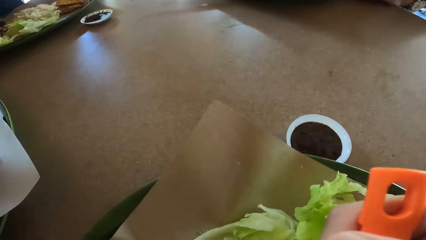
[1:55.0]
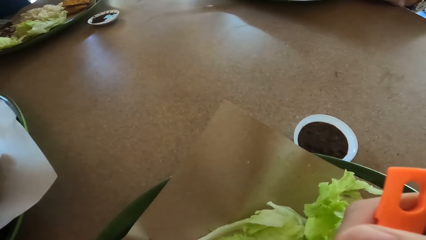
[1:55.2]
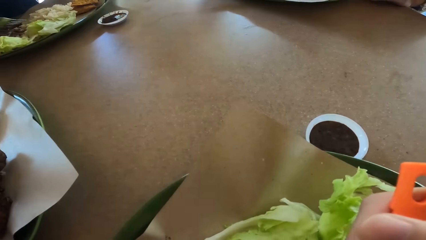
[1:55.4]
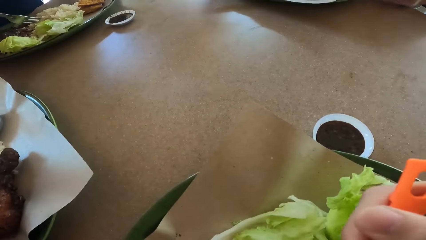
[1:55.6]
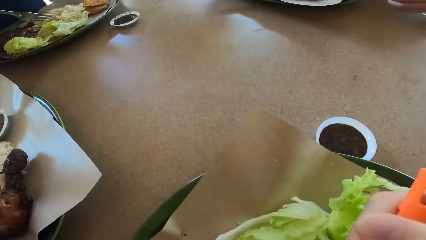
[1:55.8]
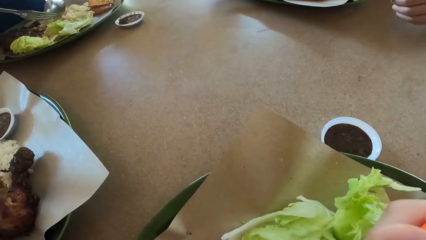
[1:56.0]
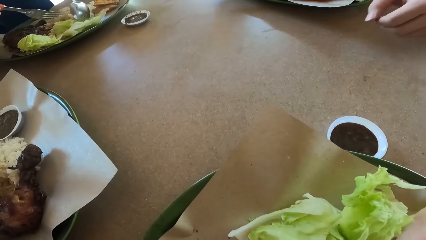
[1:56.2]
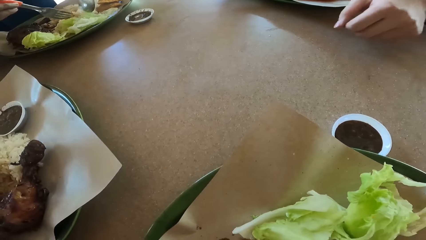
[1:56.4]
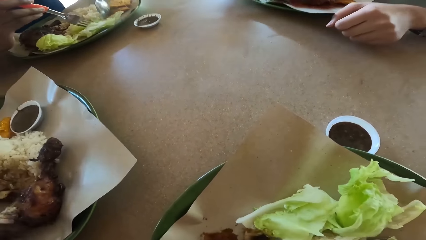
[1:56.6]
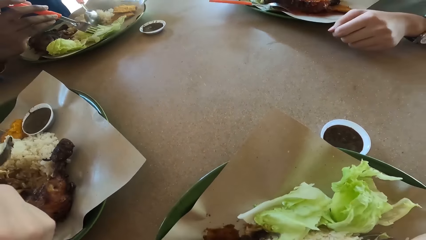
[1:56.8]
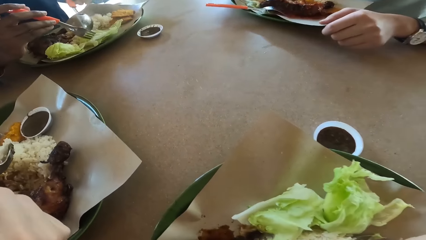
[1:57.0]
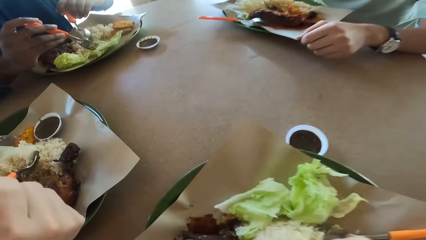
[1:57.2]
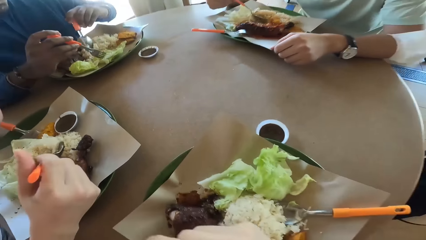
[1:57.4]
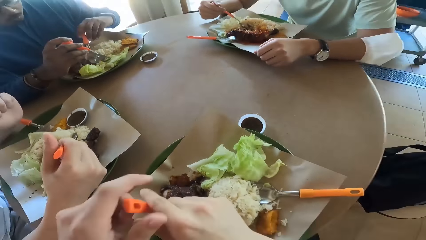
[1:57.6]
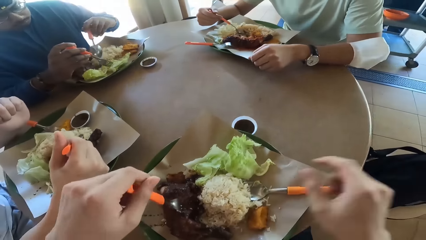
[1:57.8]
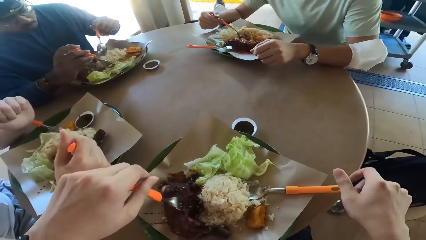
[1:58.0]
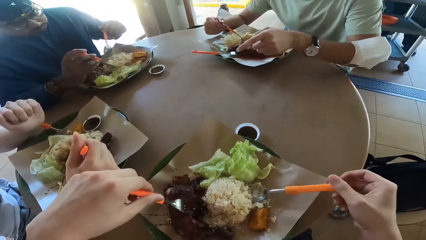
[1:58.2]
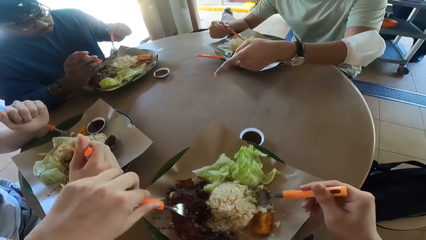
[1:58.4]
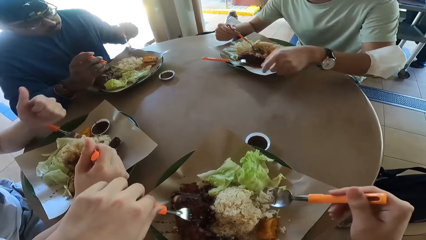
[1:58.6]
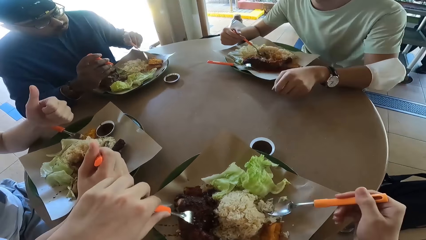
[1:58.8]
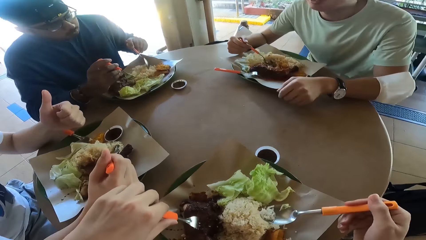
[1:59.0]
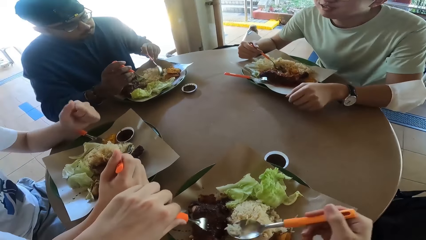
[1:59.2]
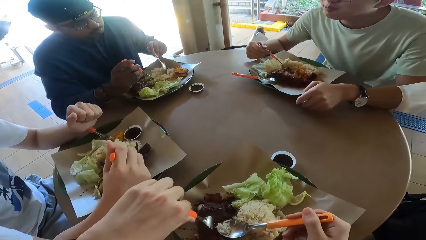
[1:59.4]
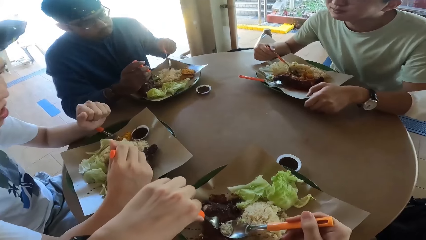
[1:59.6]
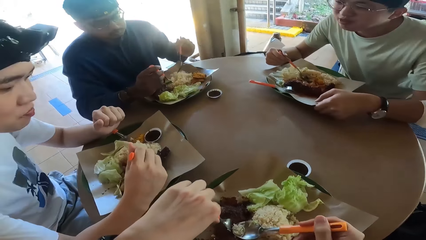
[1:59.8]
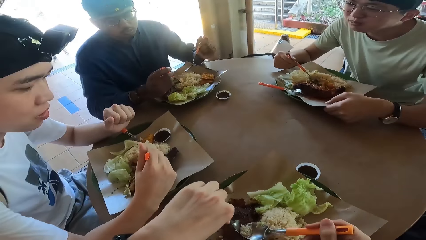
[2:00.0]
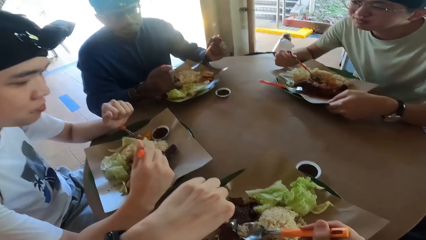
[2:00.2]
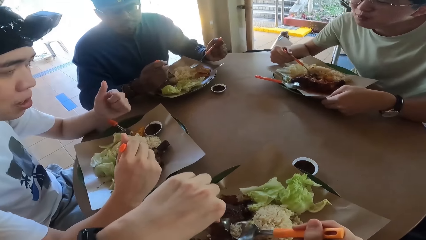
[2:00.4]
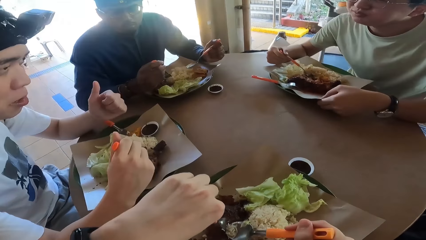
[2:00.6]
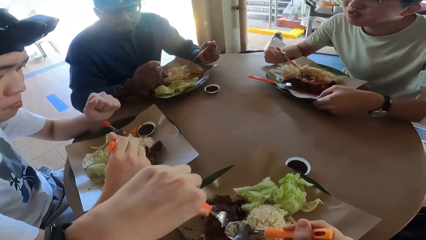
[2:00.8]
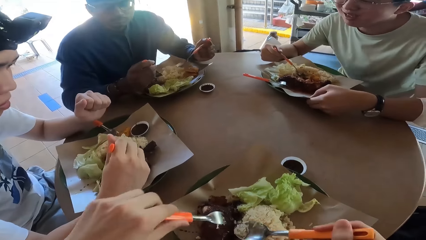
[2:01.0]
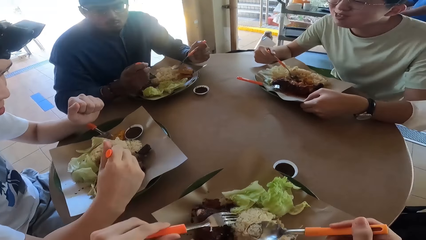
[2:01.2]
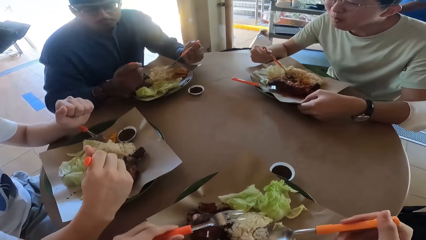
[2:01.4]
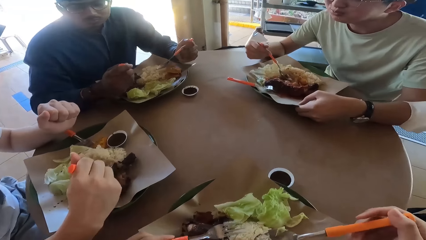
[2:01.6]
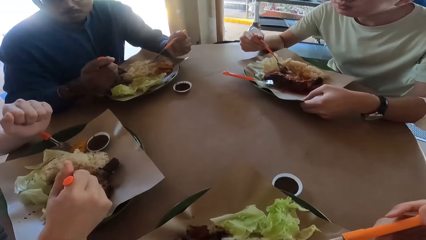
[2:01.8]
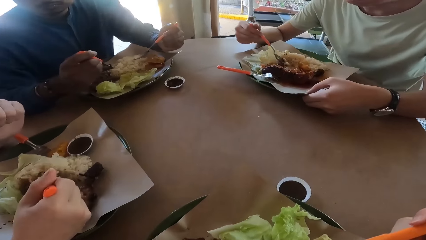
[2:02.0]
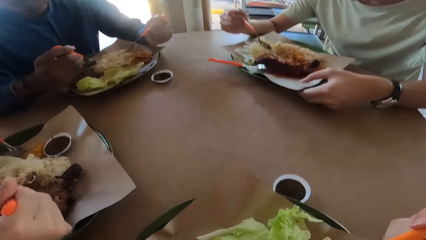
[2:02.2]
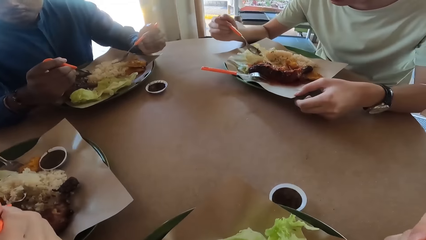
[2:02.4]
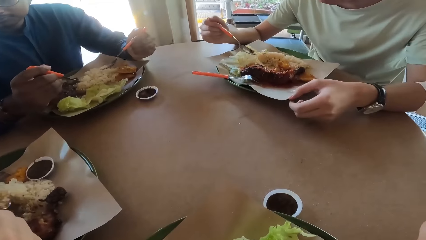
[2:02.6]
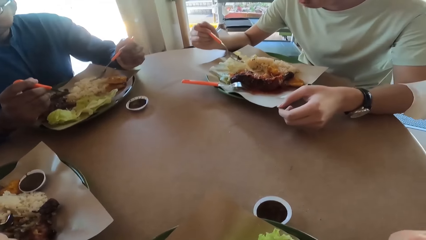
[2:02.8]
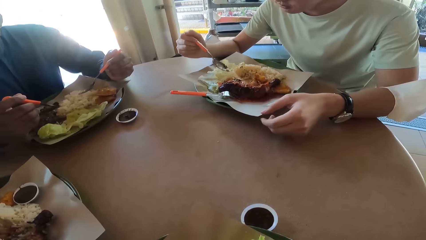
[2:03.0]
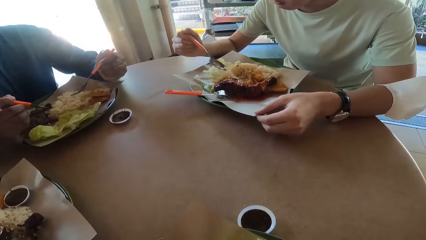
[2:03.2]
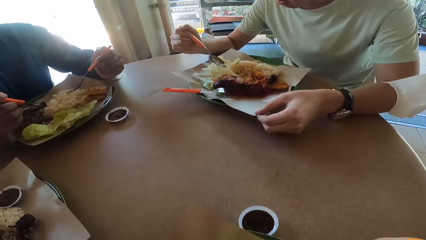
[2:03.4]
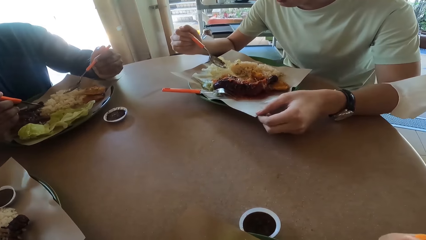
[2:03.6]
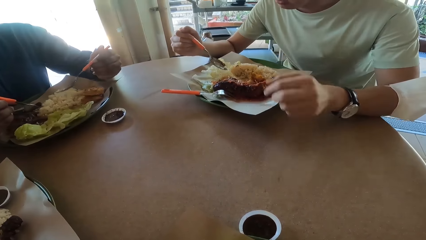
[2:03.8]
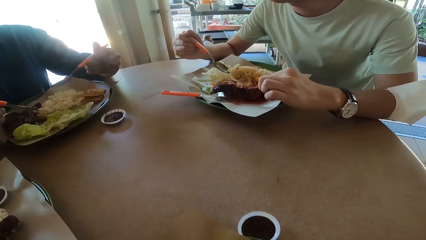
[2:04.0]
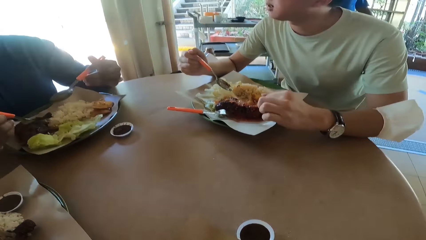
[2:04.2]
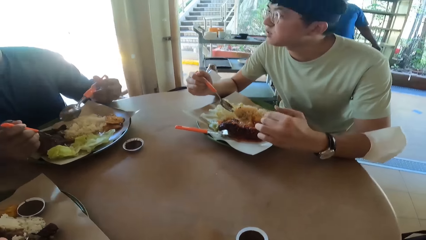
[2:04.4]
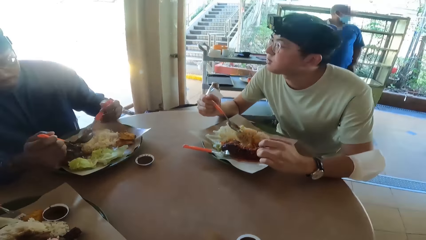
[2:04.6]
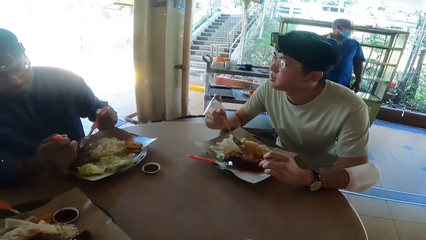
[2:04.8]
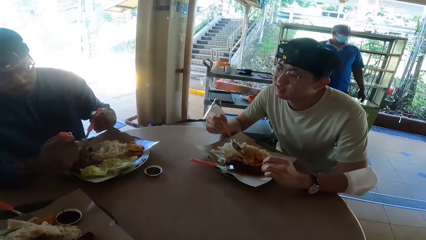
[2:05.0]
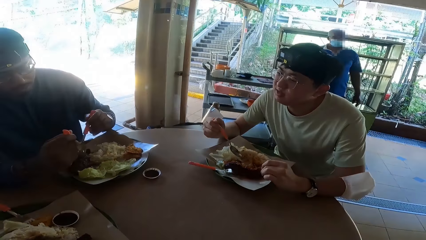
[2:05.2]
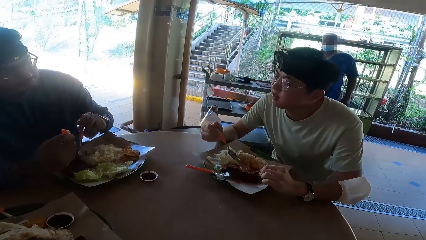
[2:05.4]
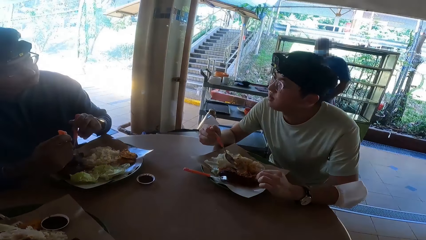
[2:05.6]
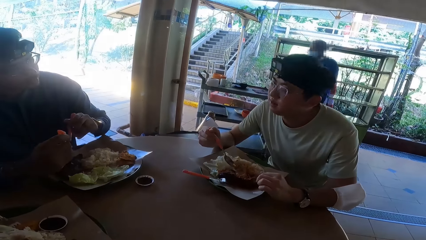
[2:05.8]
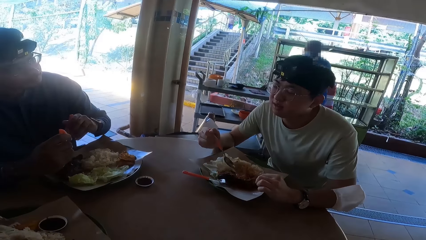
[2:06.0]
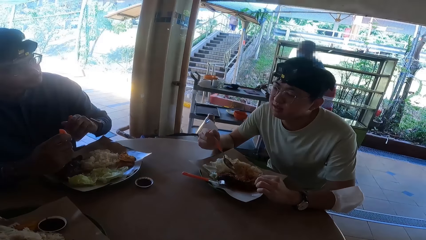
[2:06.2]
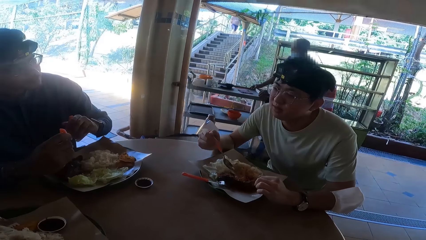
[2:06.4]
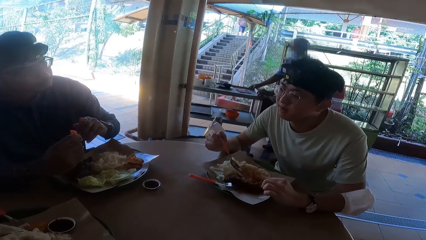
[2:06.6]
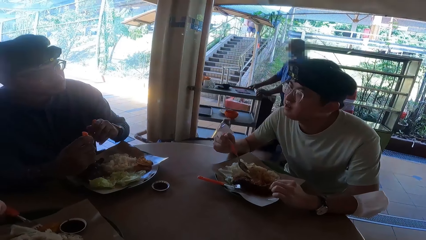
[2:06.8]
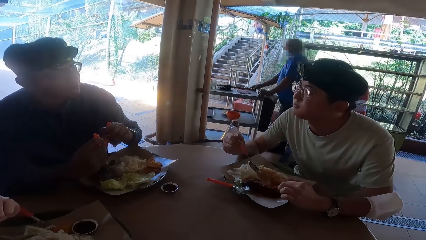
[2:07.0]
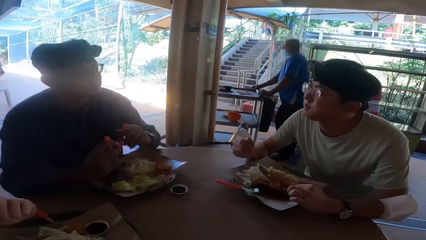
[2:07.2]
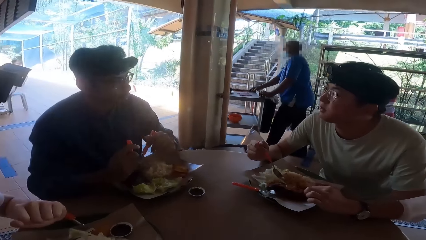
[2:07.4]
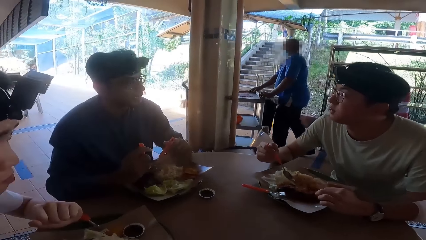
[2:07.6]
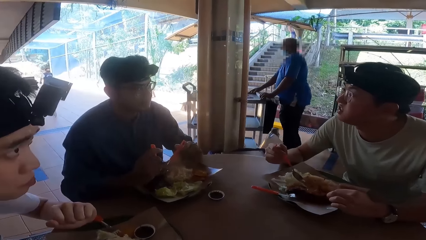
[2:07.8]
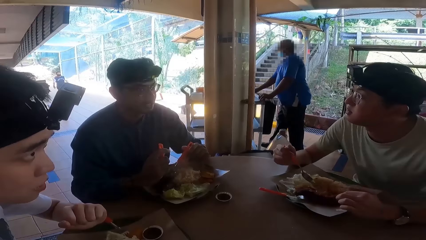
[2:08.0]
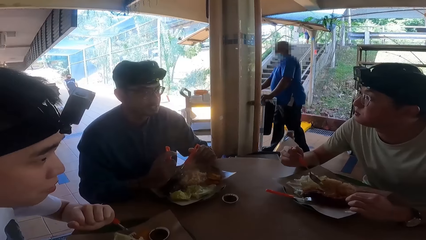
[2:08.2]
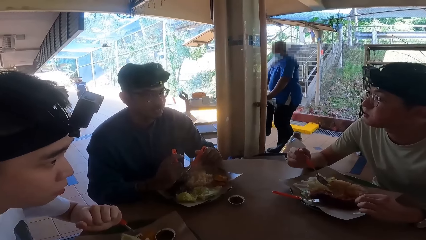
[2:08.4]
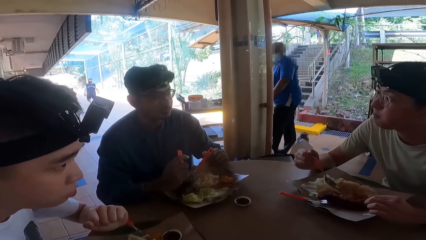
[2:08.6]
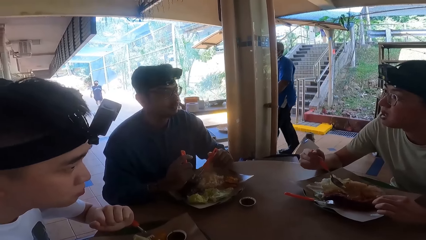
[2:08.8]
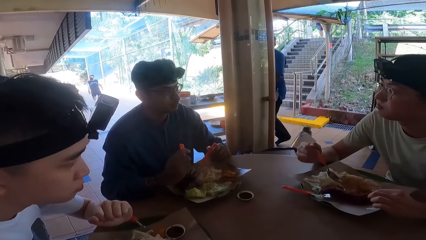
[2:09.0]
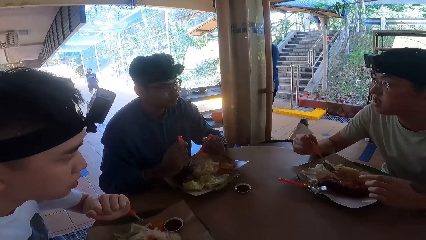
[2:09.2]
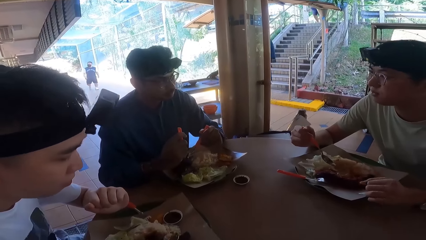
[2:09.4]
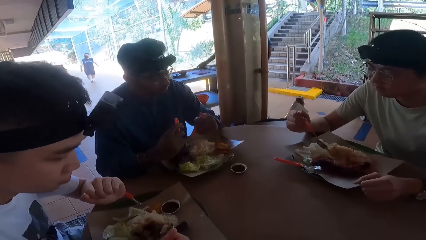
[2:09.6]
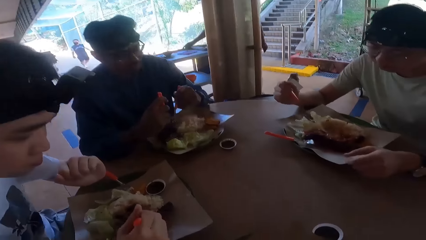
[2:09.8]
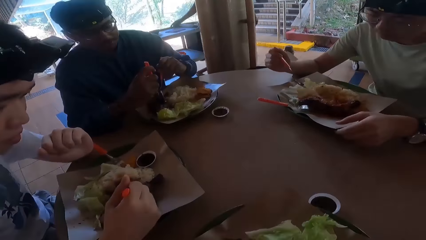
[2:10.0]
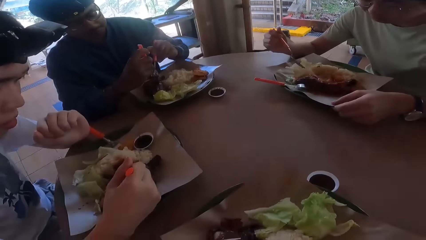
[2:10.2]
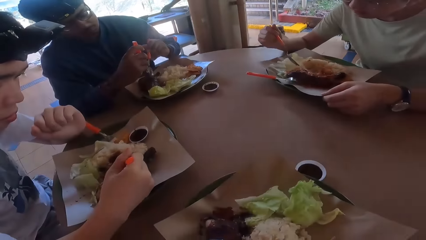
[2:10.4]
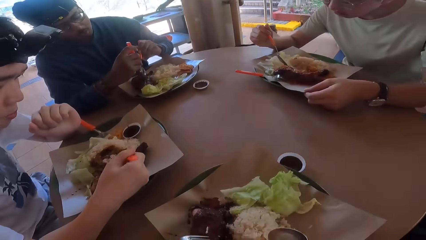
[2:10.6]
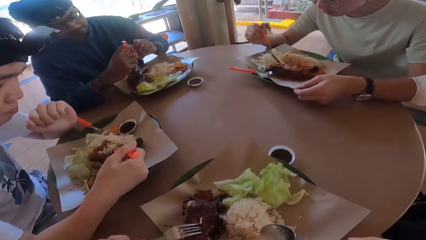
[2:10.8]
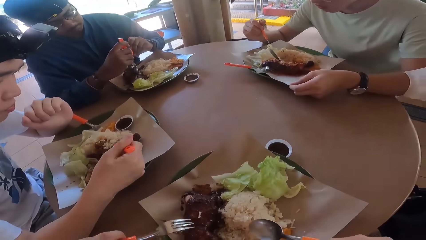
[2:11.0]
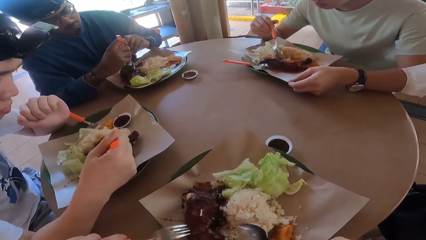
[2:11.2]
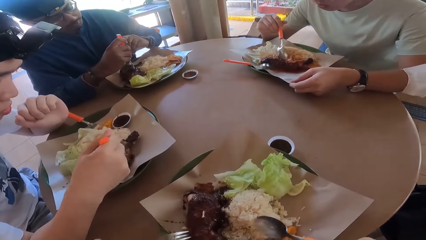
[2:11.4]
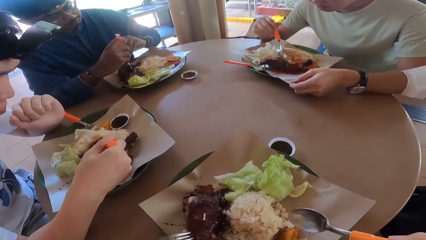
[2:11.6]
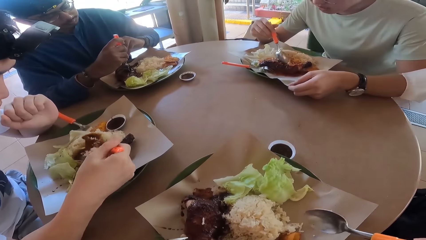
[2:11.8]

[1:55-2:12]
The camera wearer converses with a man.
